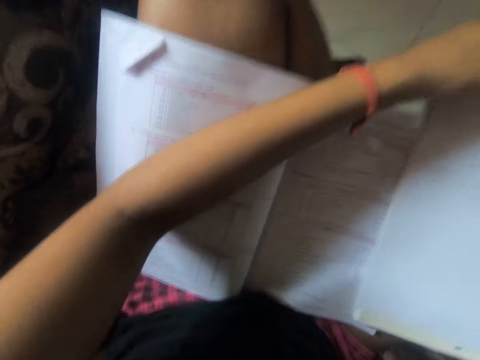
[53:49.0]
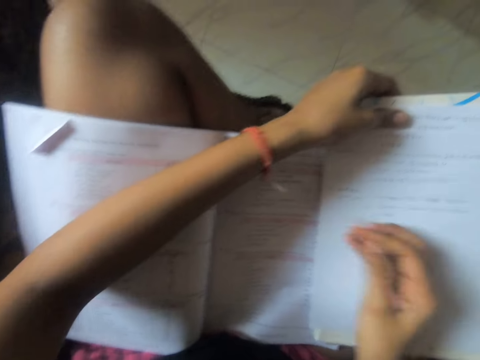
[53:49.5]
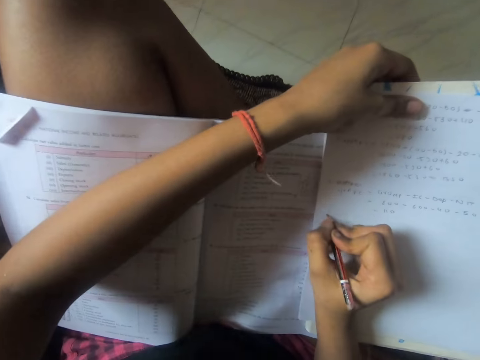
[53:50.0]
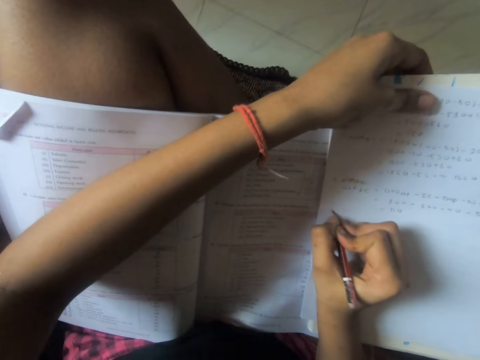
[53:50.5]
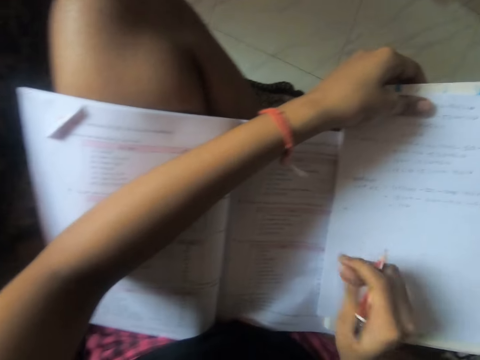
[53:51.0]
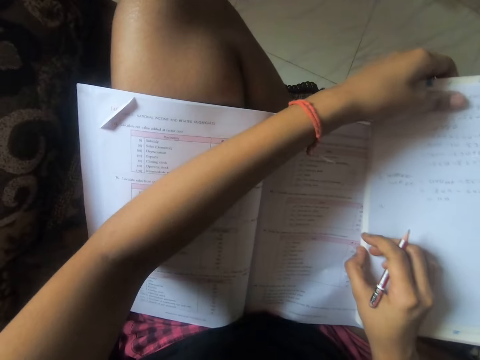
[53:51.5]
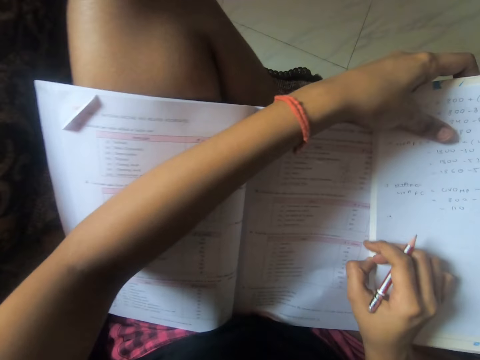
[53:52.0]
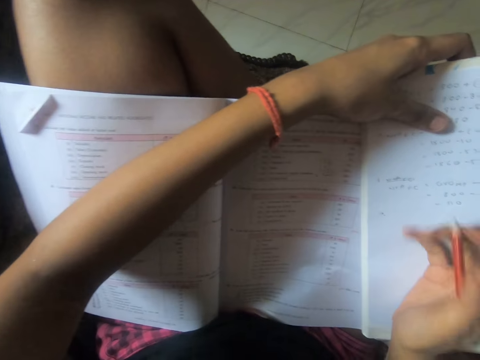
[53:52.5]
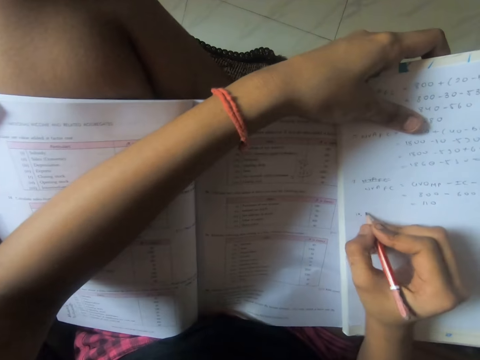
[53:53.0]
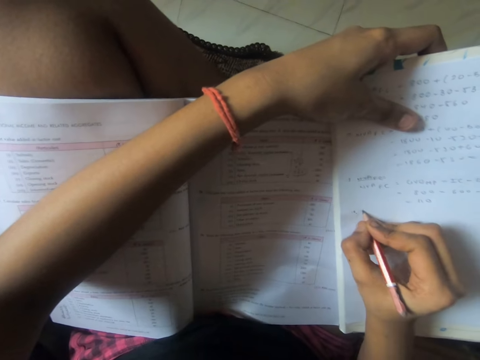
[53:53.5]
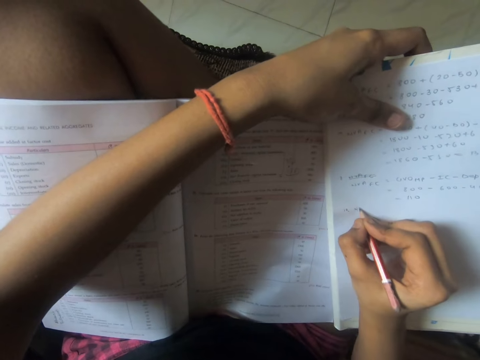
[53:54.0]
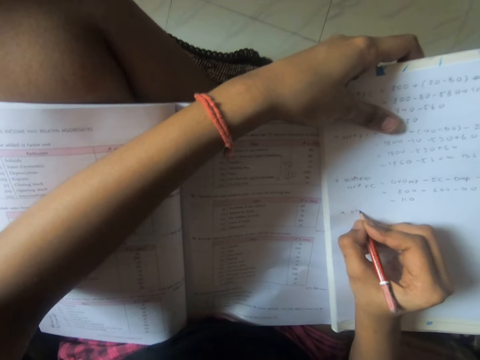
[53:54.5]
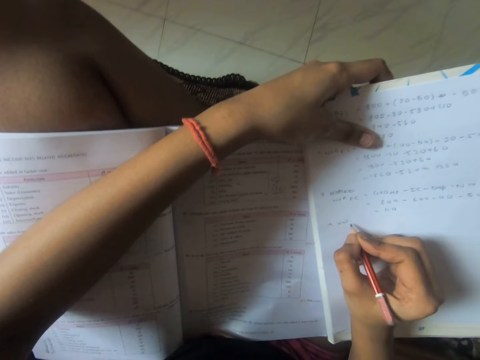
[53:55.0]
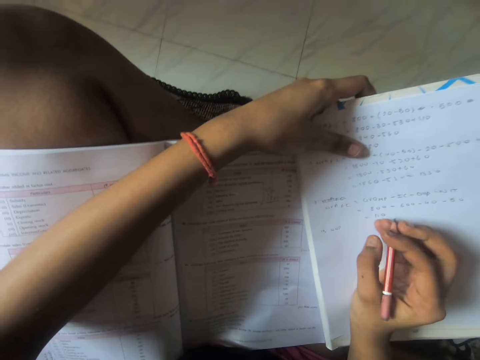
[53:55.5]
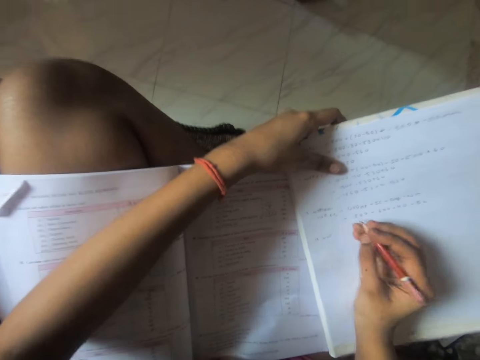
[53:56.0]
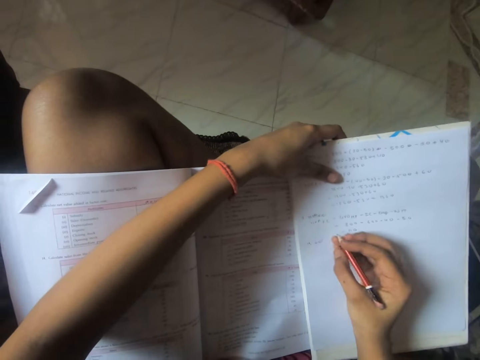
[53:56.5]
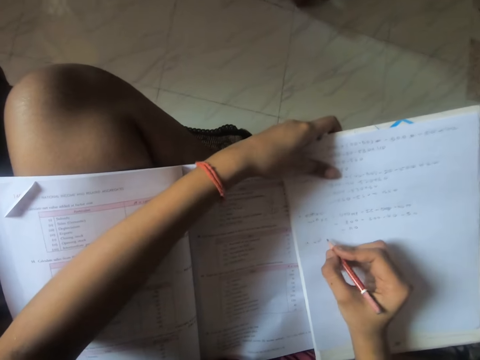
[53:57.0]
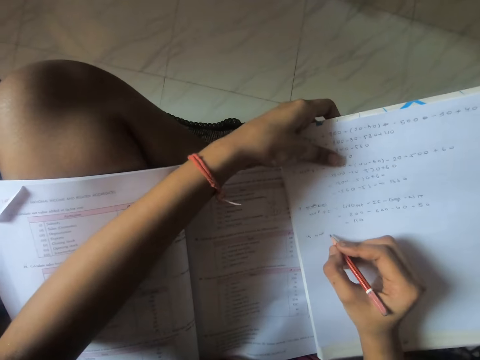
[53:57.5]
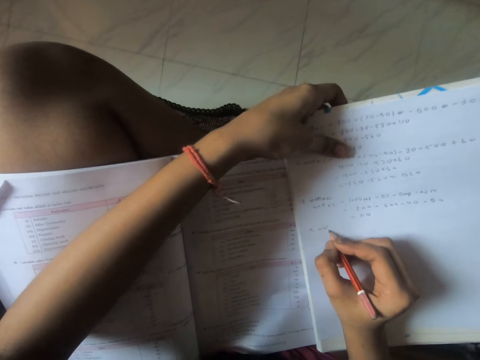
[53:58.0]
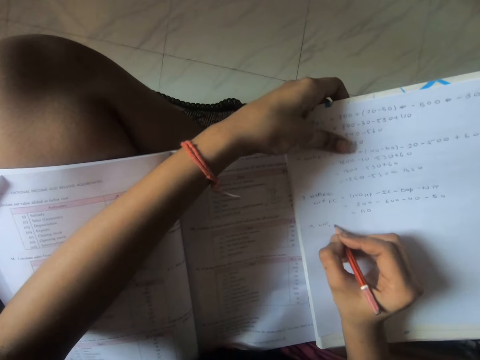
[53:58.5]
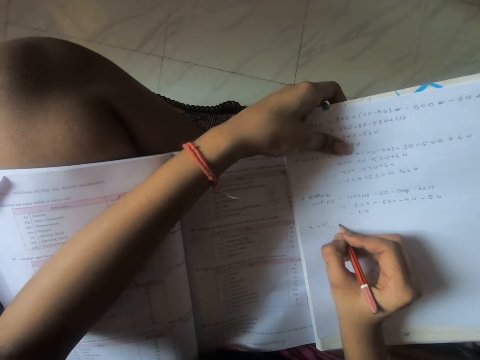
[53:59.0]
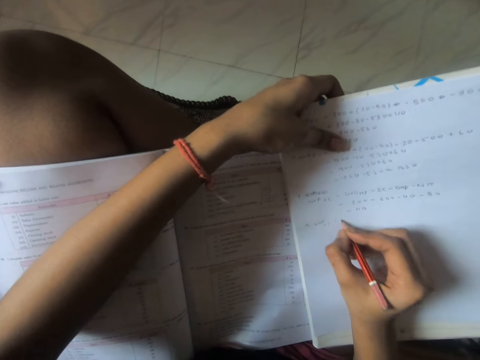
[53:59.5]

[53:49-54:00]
The camera wearer holds the paper in his hand. He puts the paper down on his lap. He writes on the paper. He moves the paper. He writes on the paper.

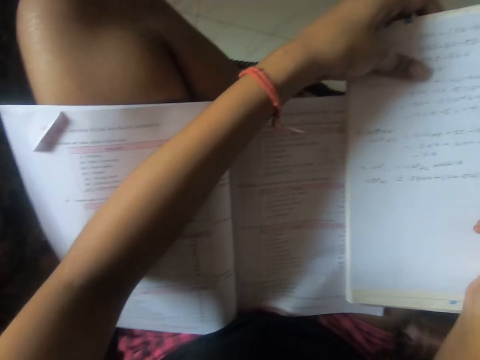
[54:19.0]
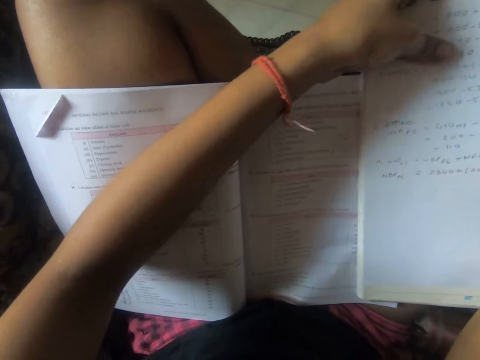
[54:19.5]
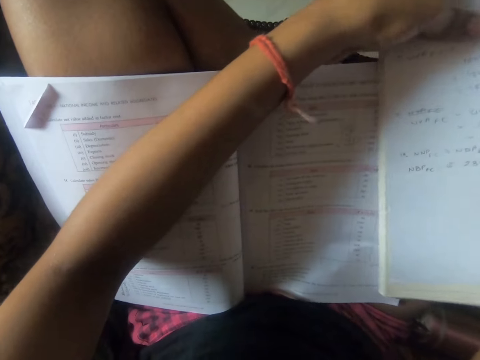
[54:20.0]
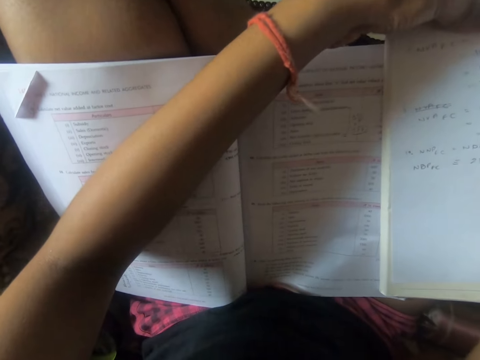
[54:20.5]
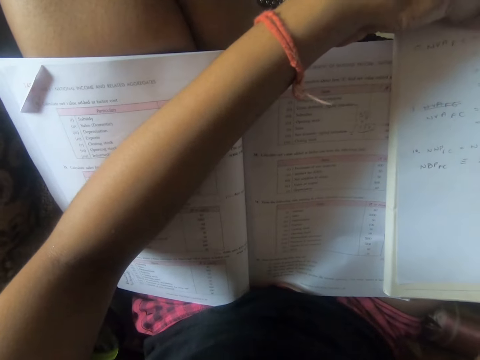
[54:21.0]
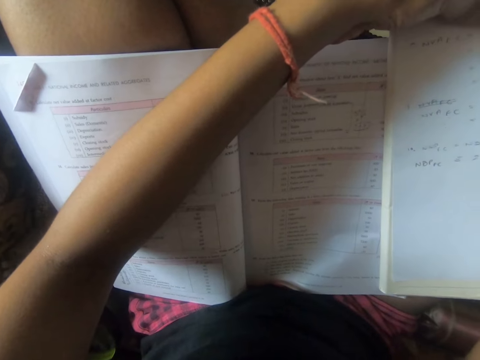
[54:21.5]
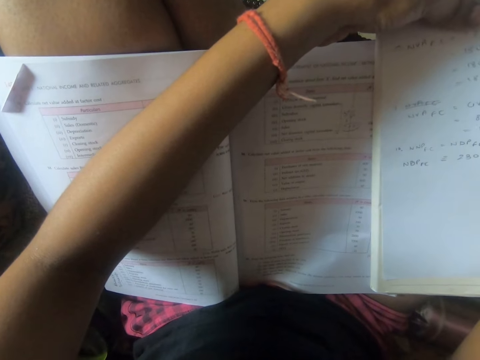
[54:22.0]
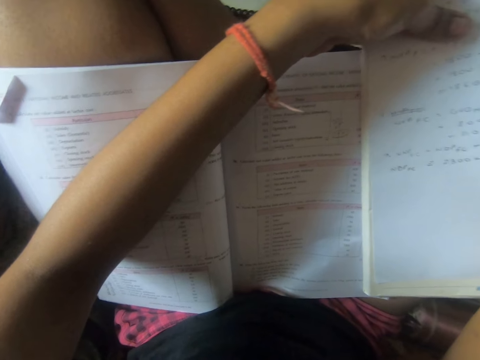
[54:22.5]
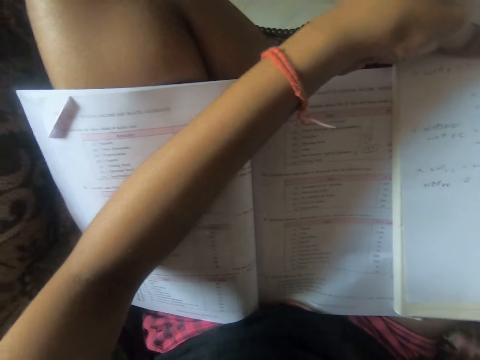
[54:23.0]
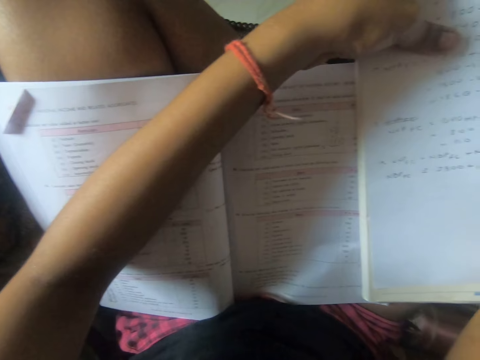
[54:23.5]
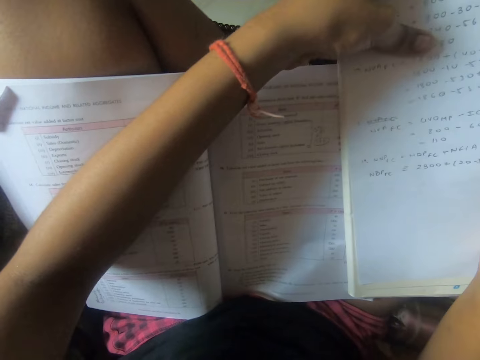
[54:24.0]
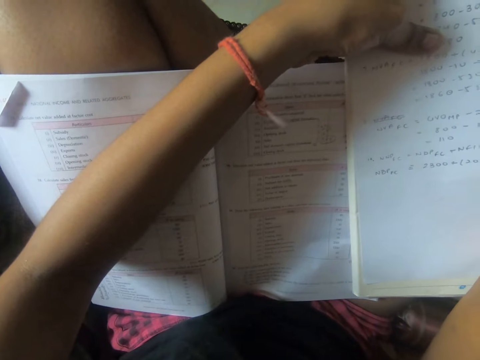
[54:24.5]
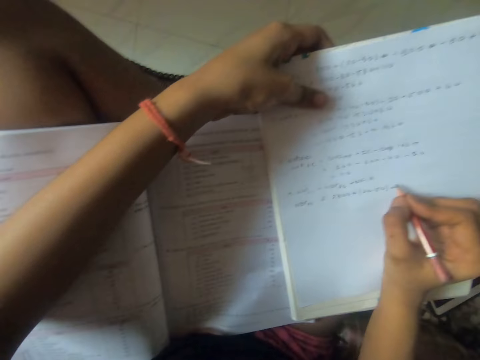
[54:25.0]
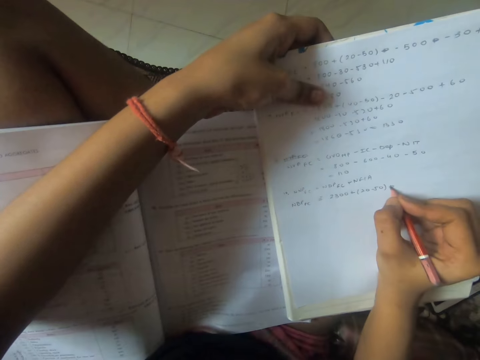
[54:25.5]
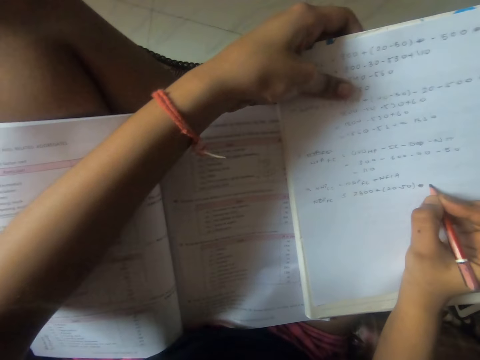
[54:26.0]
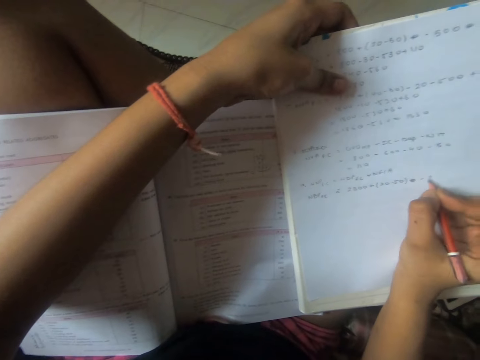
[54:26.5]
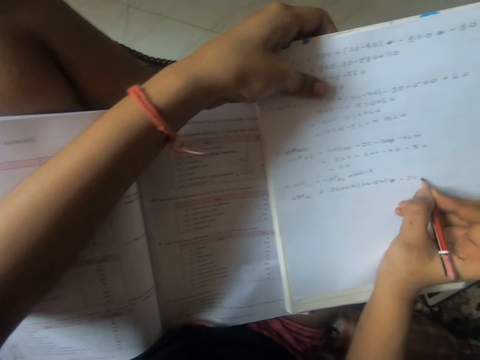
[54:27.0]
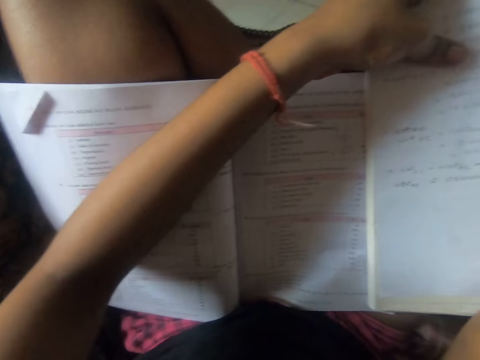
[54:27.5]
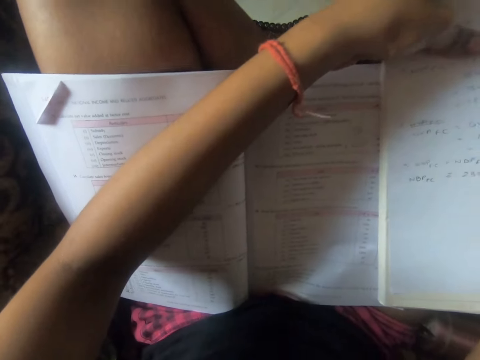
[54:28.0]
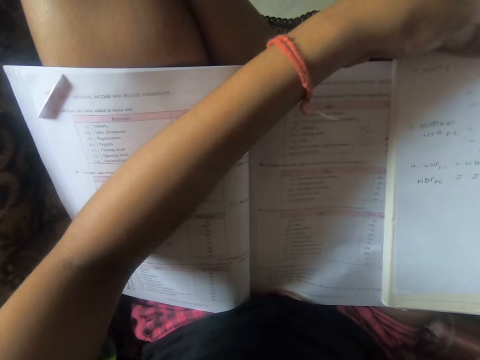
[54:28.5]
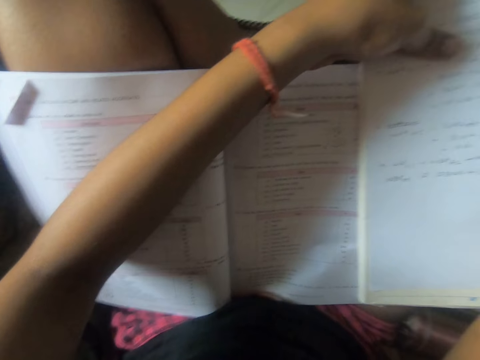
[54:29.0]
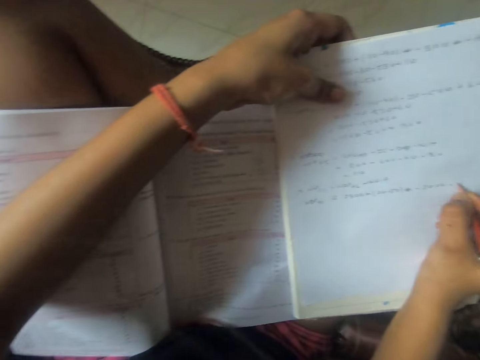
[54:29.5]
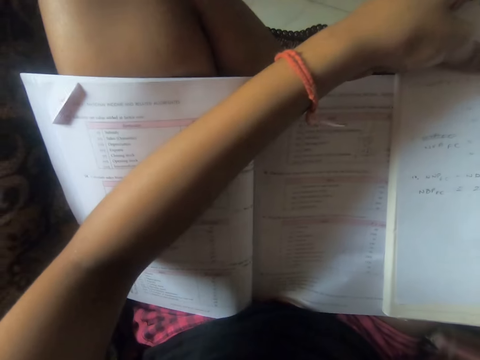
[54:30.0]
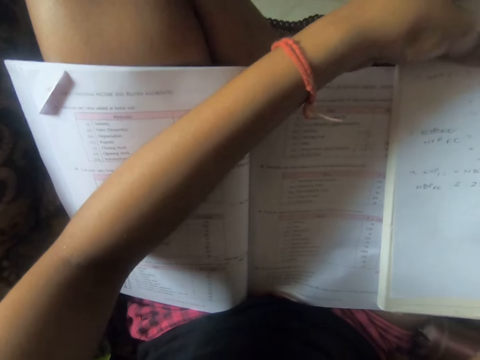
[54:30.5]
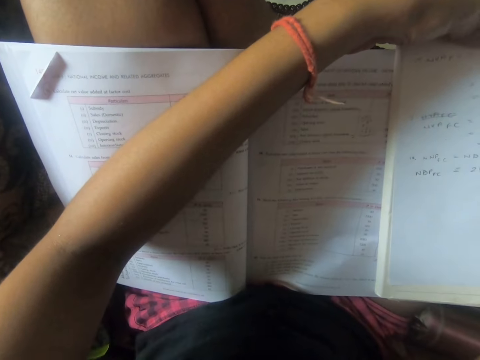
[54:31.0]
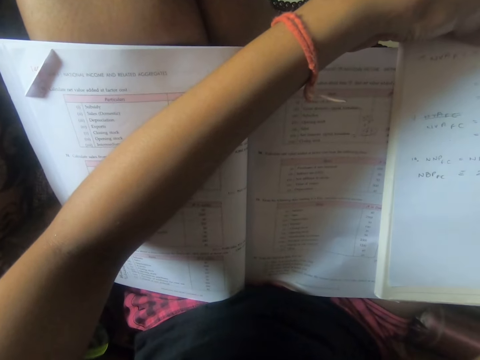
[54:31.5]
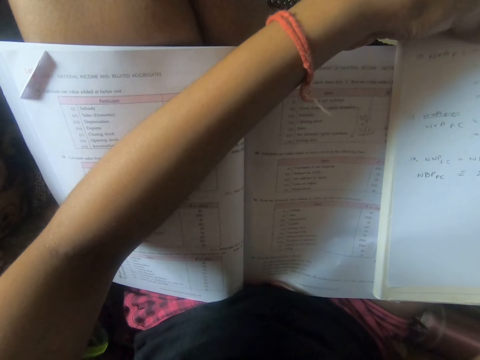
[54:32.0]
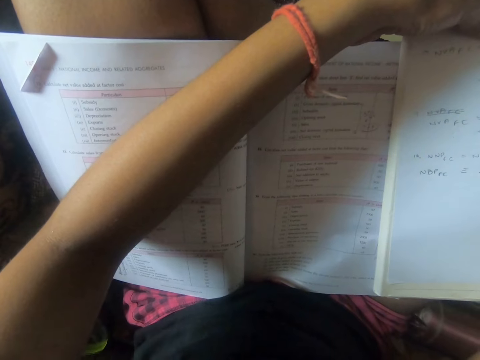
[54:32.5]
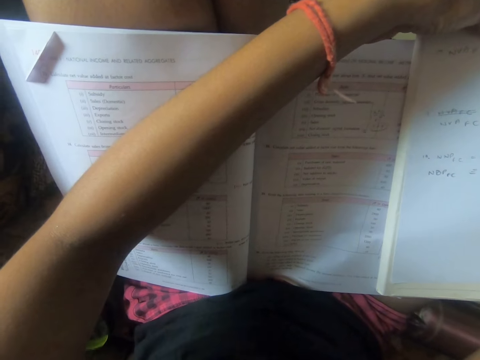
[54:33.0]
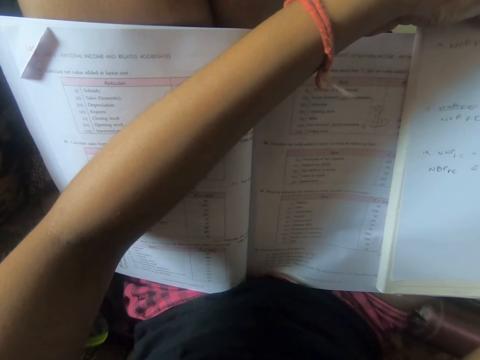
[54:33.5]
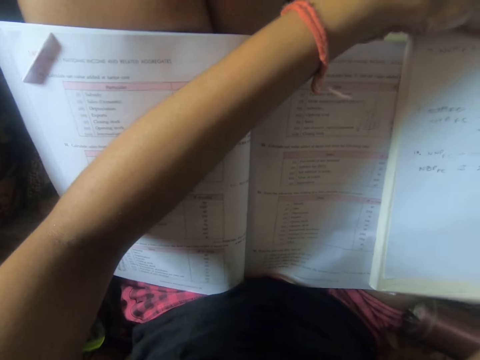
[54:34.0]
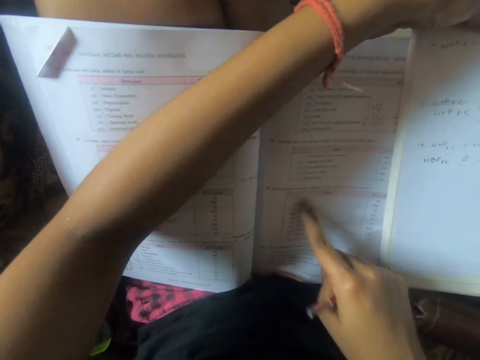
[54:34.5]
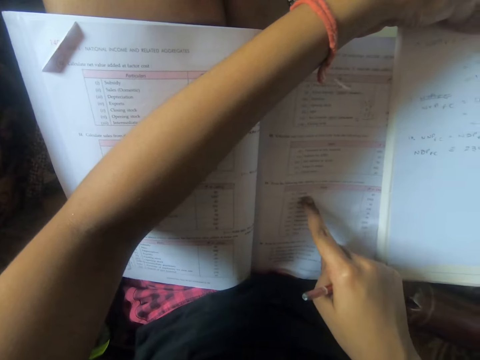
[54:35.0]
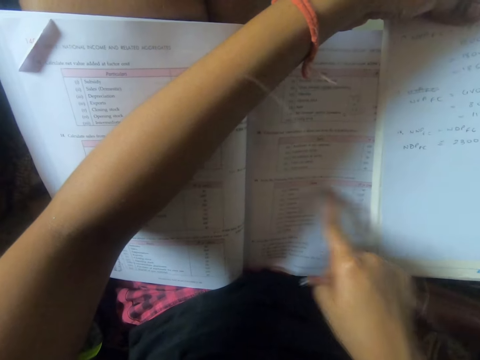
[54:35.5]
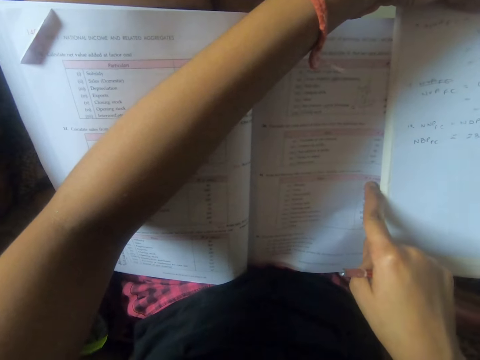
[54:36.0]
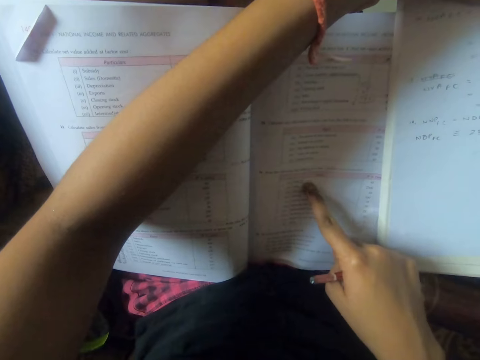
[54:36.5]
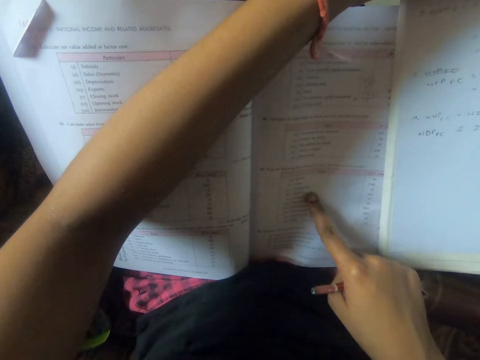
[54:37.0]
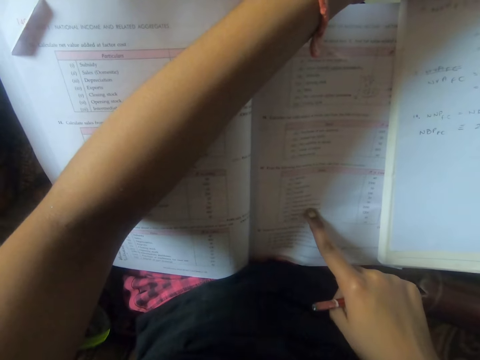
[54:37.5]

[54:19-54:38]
The camera wearer stares at the book. They write on the book with the pencil. They stare at the book. They point their finger on a sentence. They move their finger on the book.
